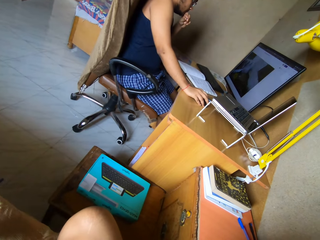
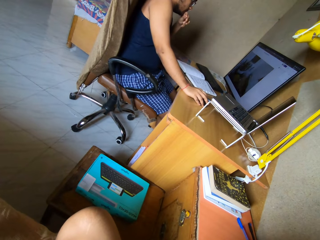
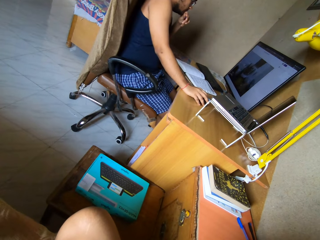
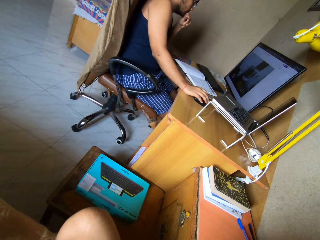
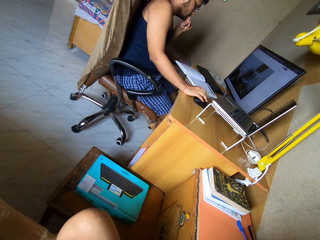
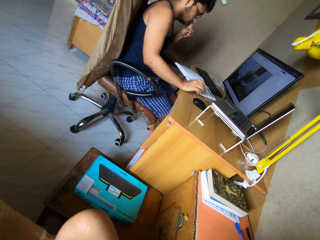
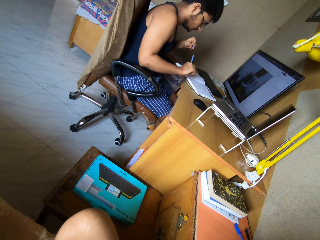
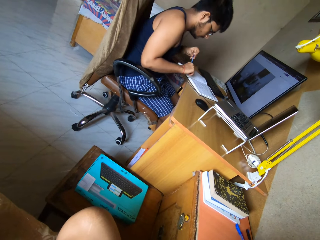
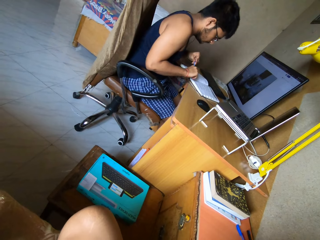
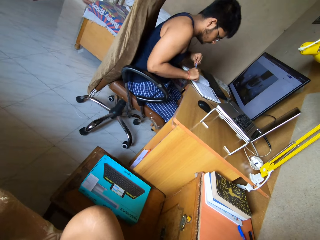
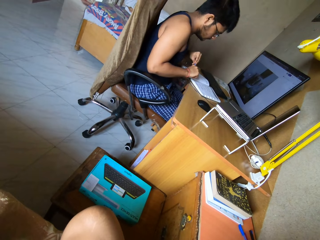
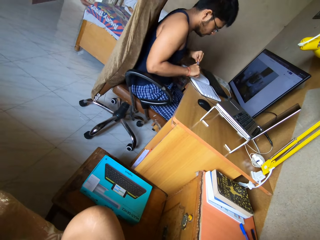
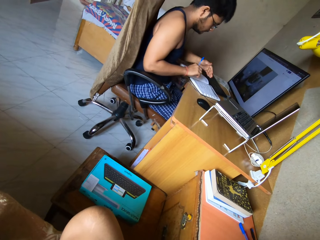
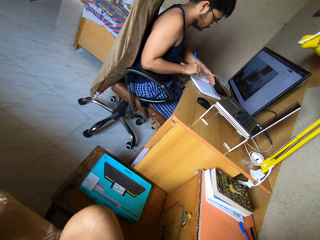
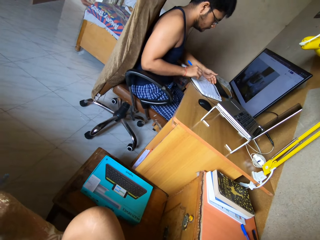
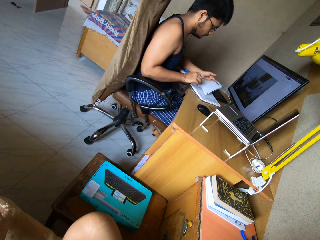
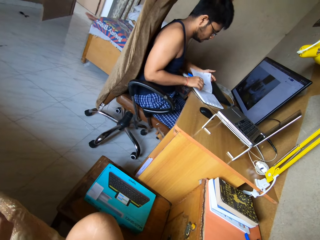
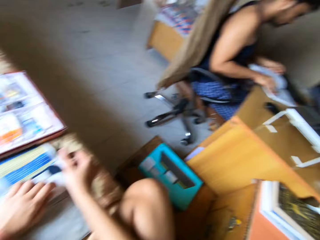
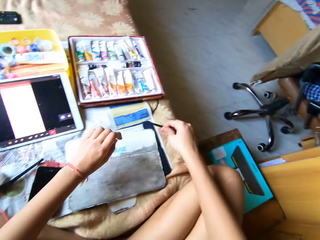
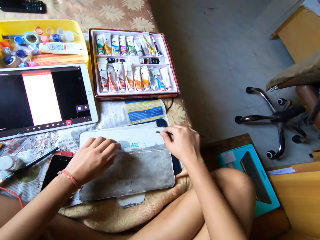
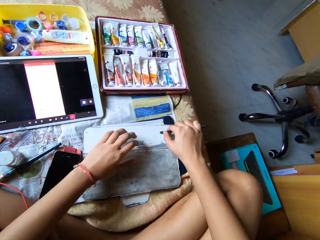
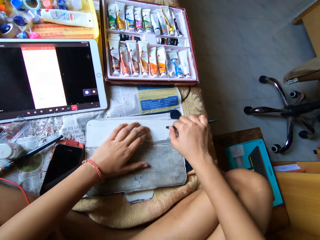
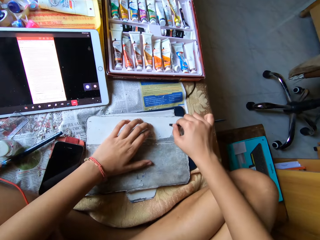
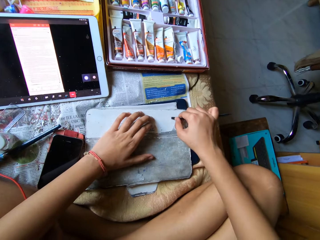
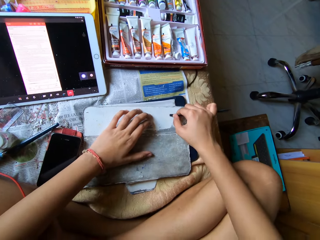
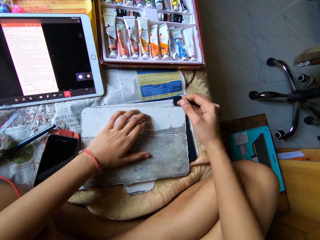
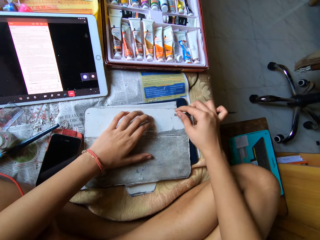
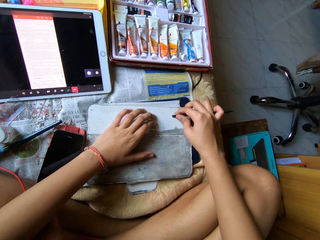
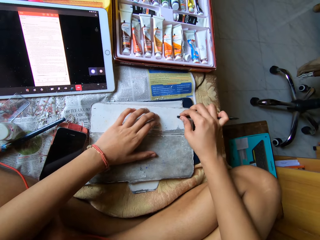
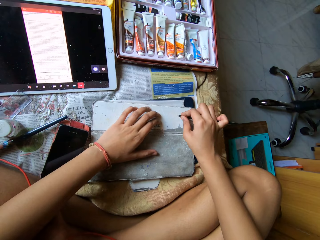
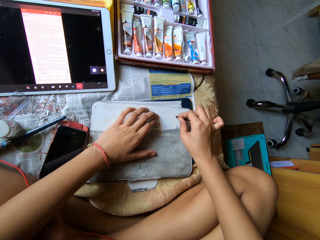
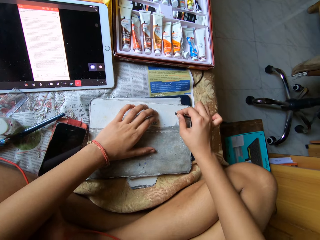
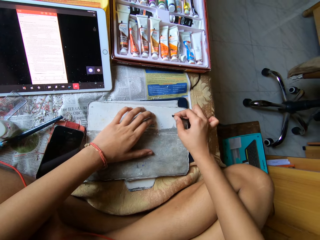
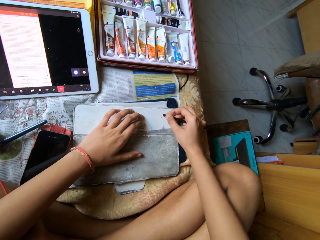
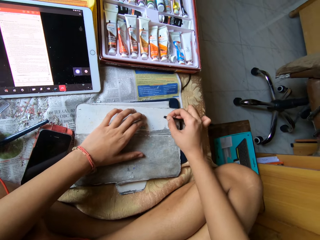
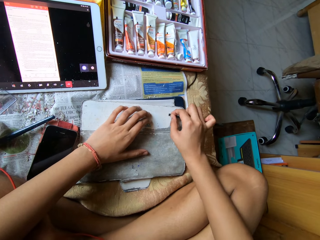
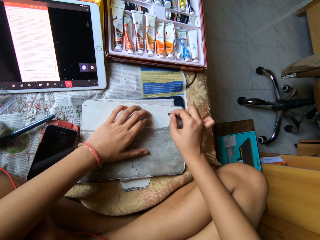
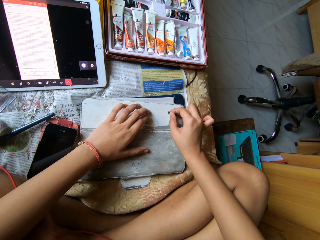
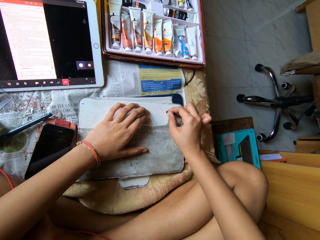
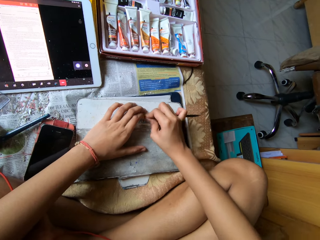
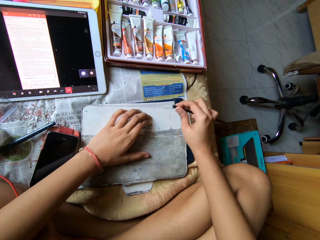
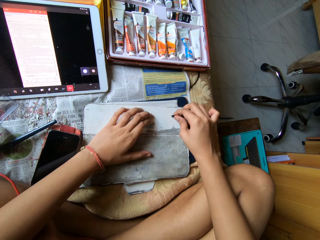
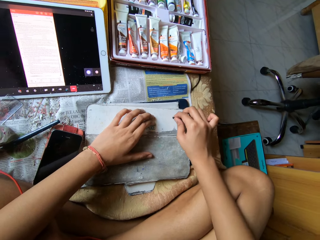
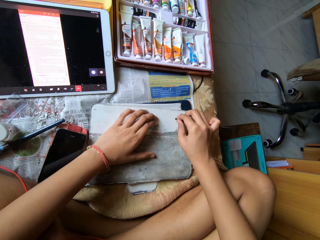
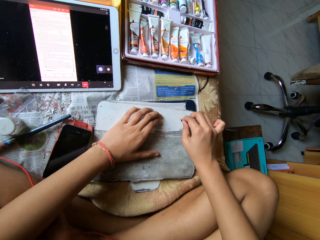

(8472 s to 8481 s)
A person operates the computer. The person holds a pen with both hands. The camera wearer looks around the house. She peels the skin of the tablet cover with the metal scraper in her right hand.

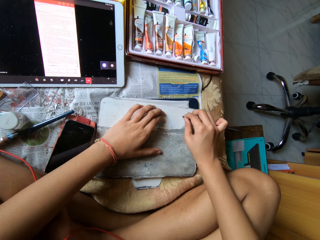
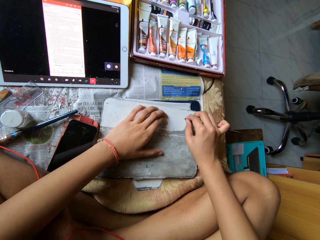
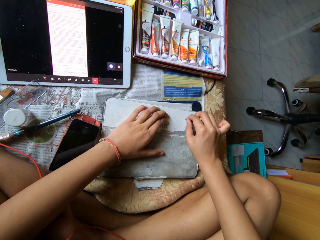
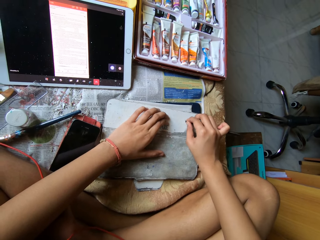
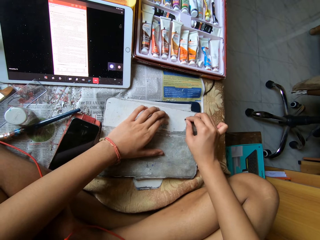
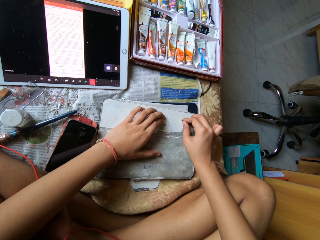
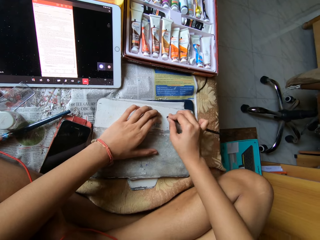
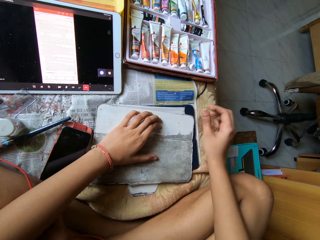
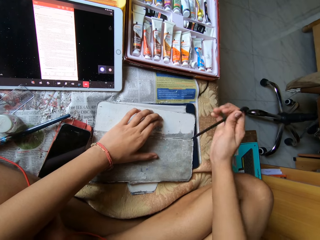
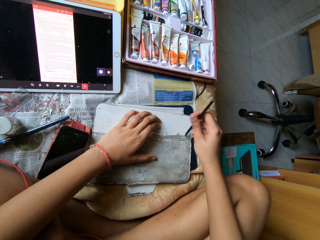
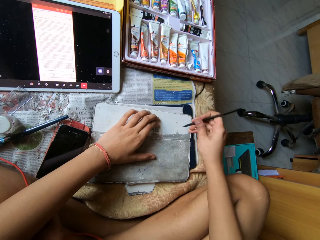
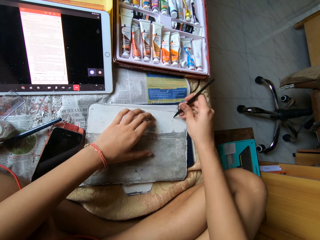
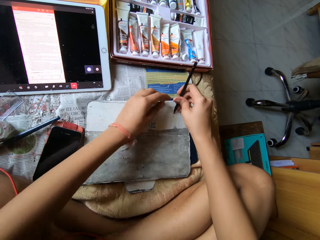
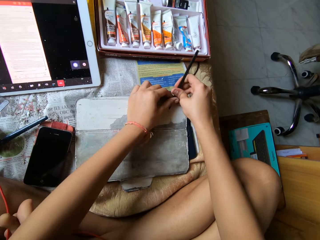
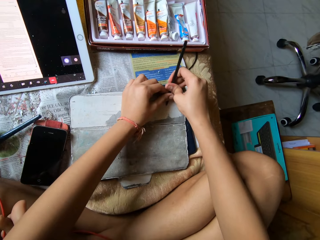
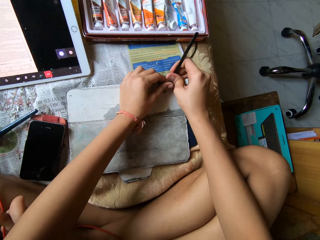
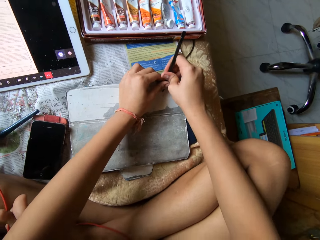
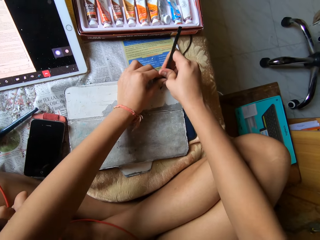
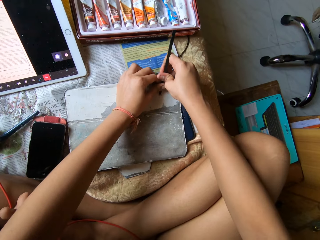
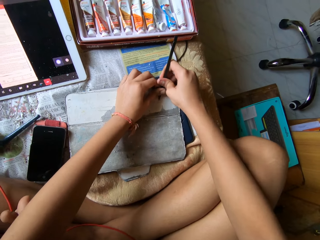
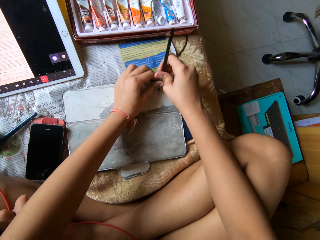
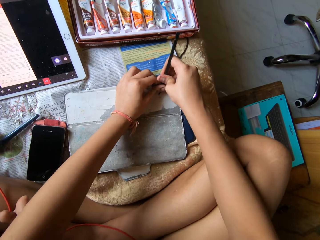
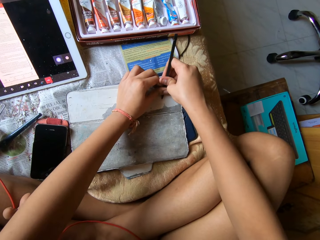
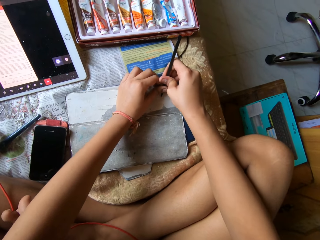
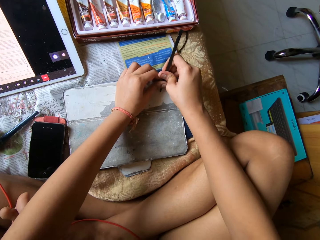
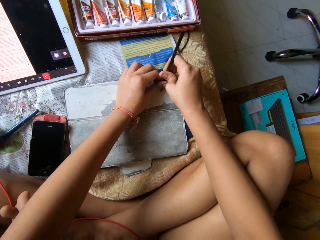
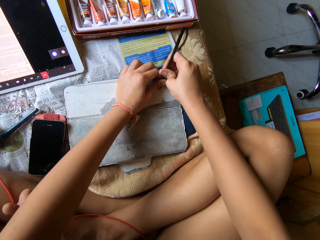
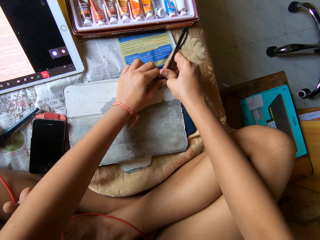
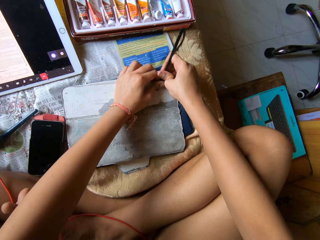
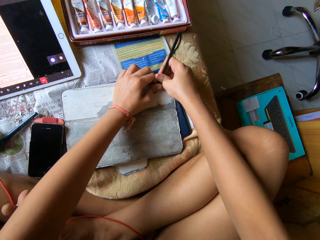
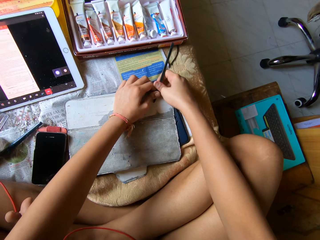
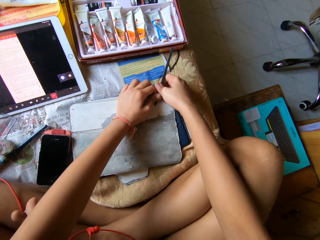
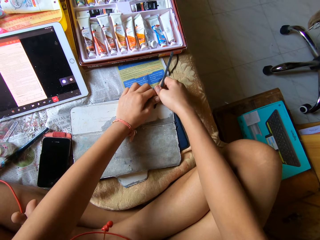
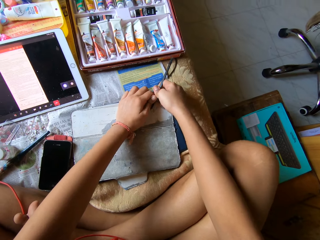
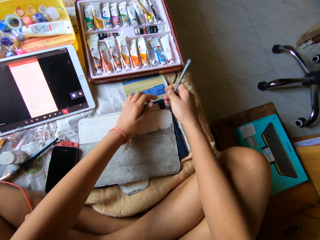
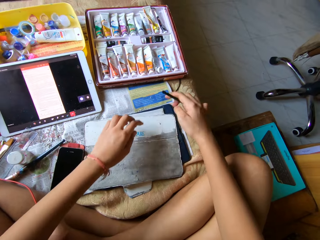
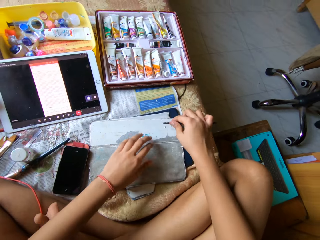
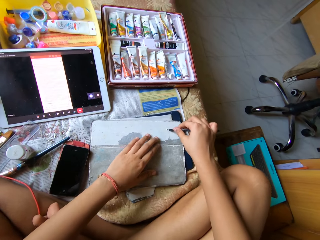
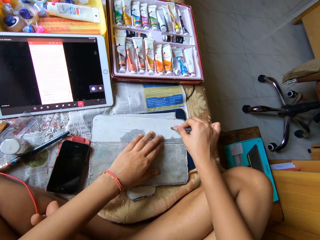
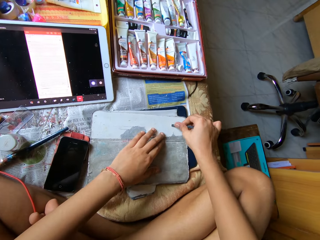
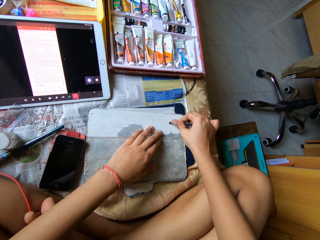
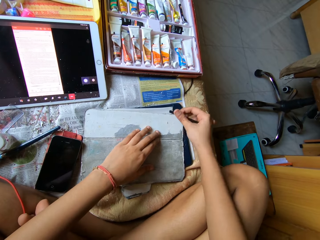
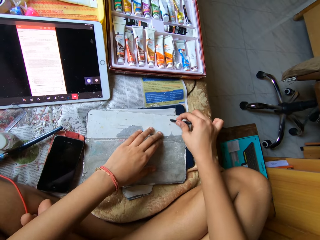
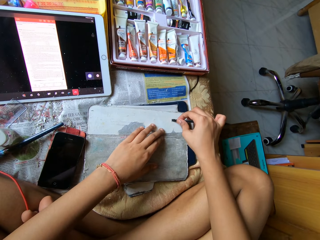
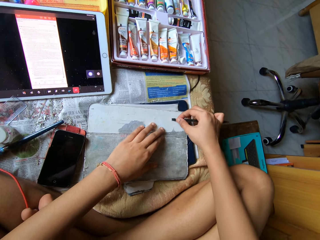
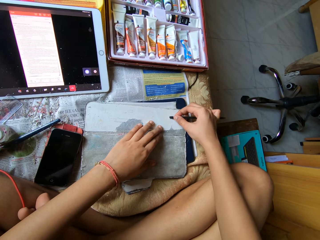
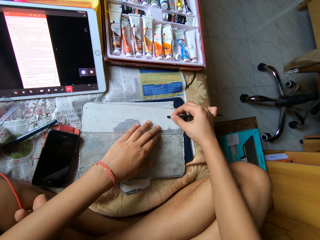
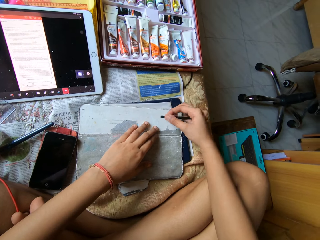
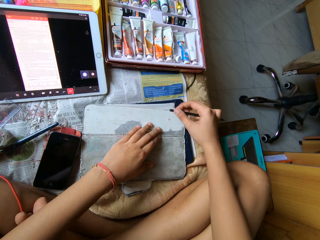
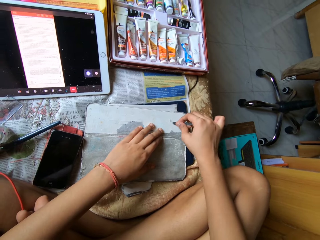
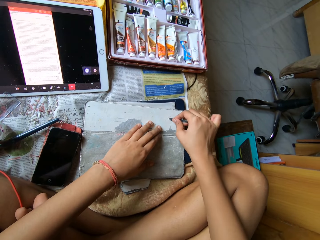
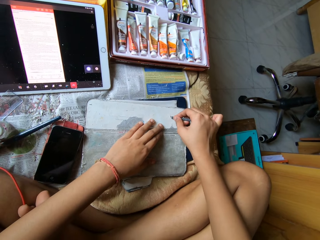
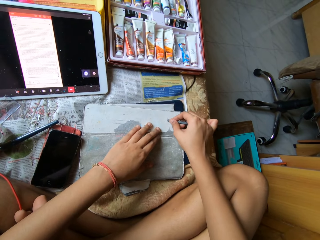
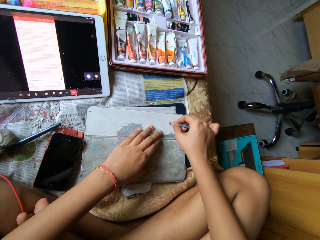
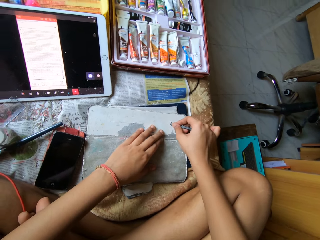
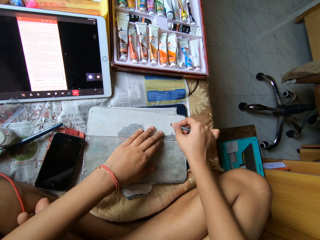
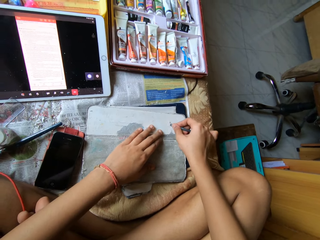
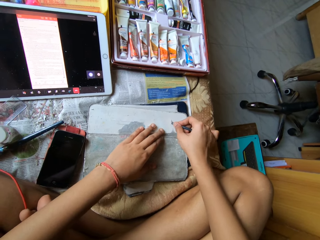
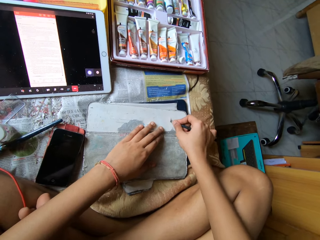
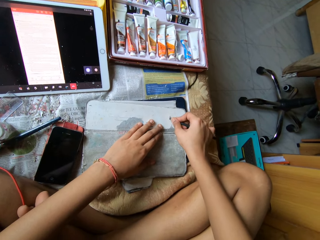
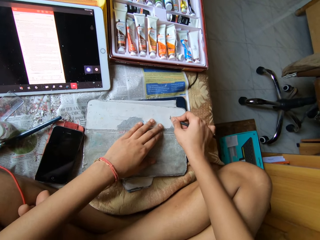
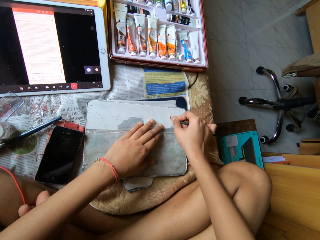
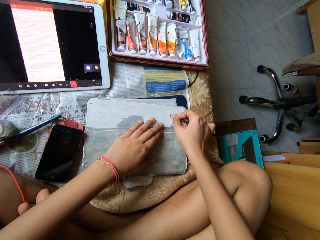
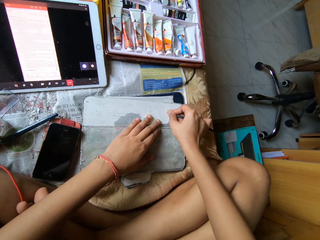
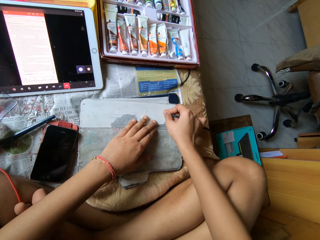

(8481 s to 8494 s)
The camera wearer flips the metal scraper in her right hand. She holds the metal scraper with both hands. She peels the skin of the tablet cover with the metal scraper in both hands. She touches the tablet cover with her left hand. She peels the skin of the tablet cover with the metal scraper in her right hand.
